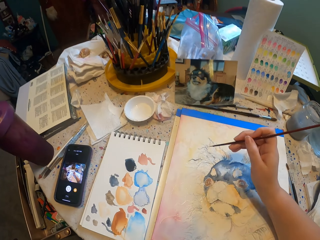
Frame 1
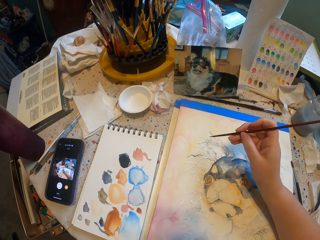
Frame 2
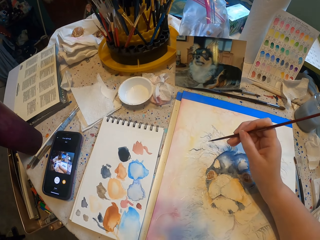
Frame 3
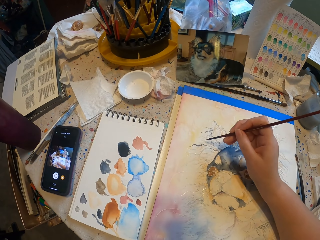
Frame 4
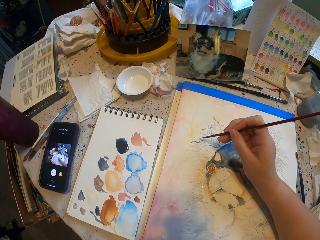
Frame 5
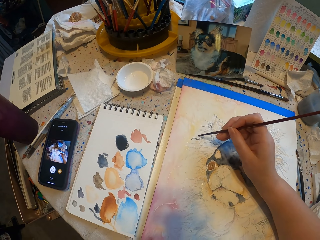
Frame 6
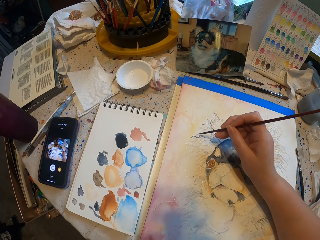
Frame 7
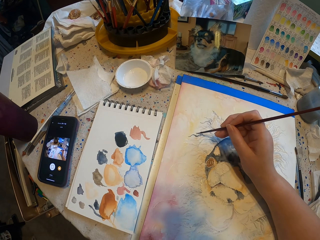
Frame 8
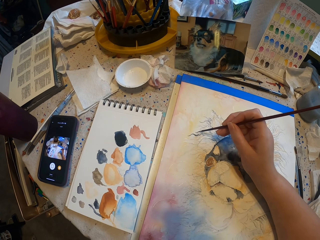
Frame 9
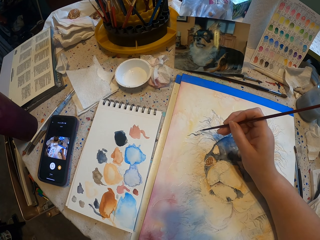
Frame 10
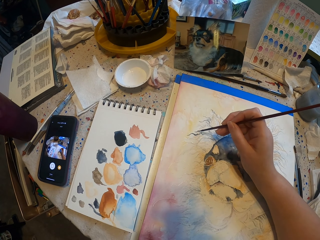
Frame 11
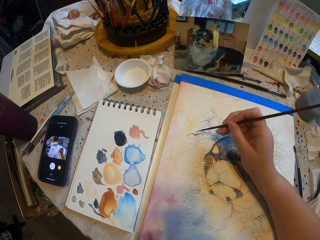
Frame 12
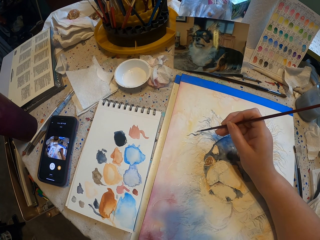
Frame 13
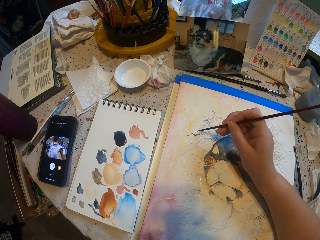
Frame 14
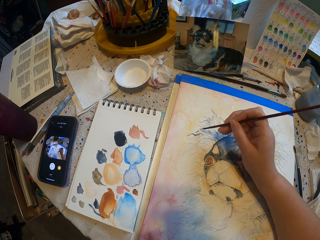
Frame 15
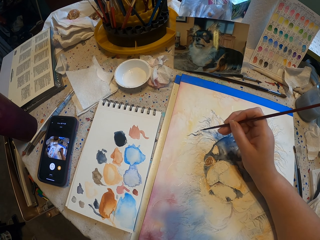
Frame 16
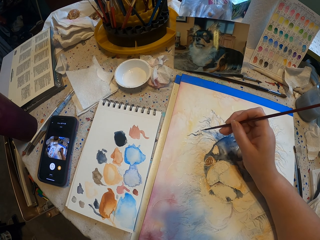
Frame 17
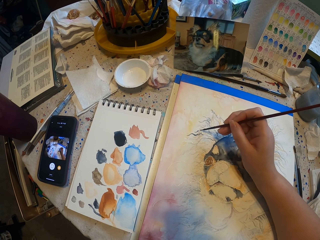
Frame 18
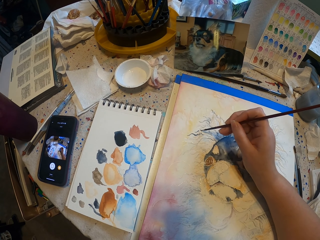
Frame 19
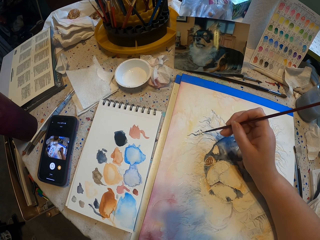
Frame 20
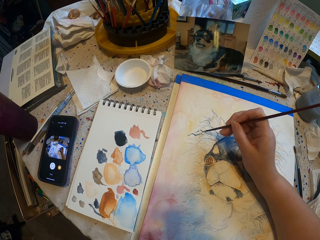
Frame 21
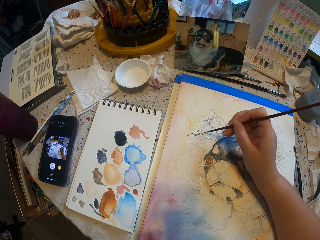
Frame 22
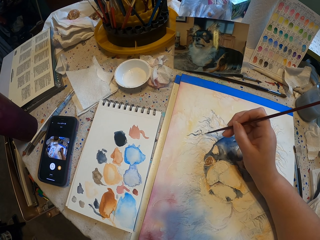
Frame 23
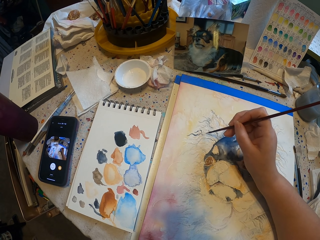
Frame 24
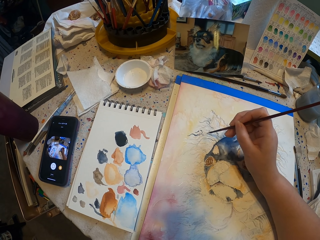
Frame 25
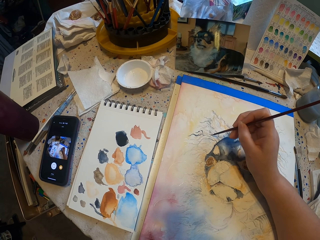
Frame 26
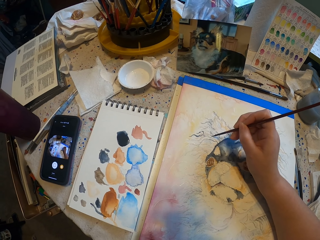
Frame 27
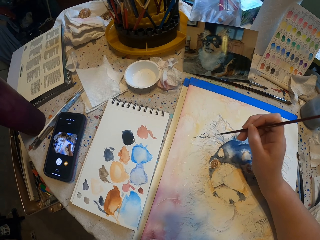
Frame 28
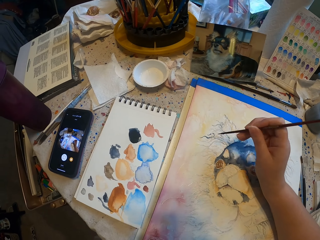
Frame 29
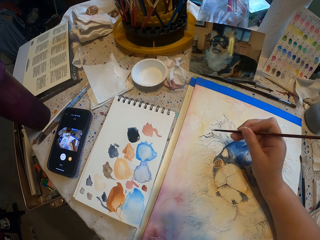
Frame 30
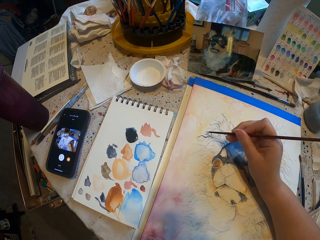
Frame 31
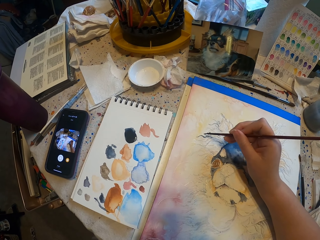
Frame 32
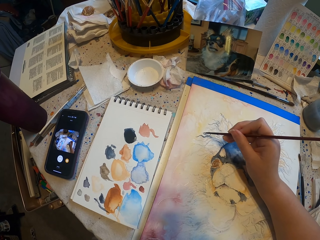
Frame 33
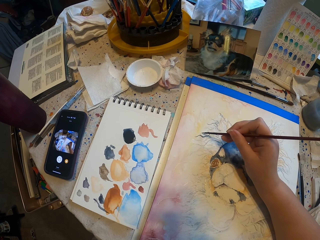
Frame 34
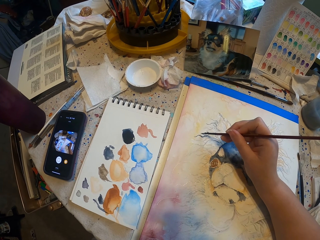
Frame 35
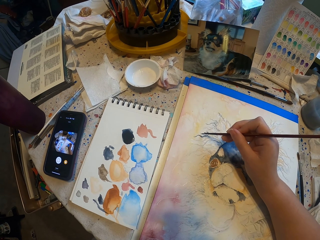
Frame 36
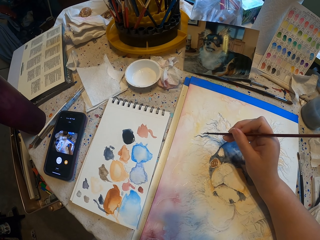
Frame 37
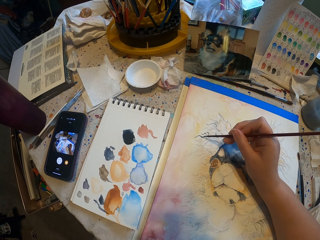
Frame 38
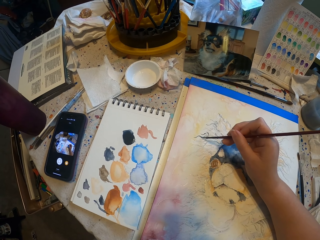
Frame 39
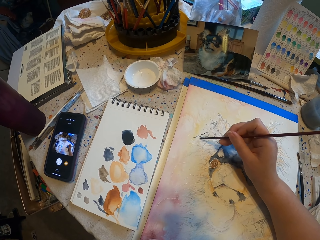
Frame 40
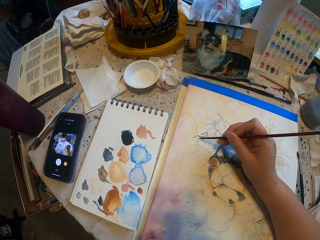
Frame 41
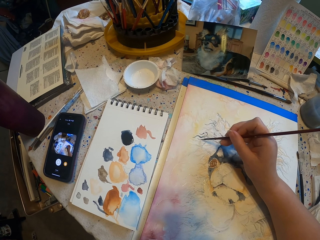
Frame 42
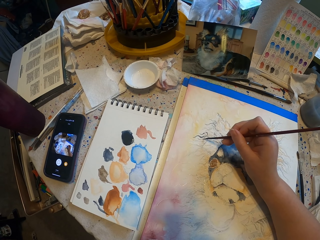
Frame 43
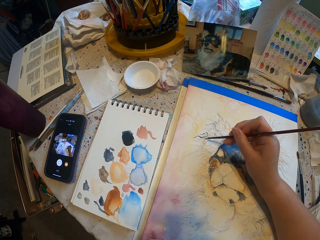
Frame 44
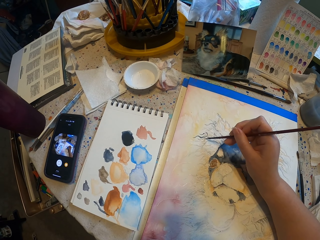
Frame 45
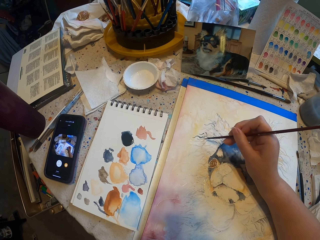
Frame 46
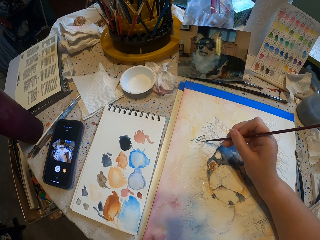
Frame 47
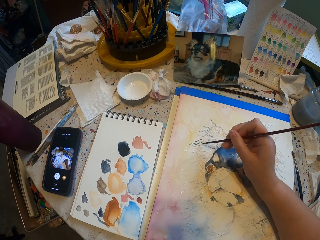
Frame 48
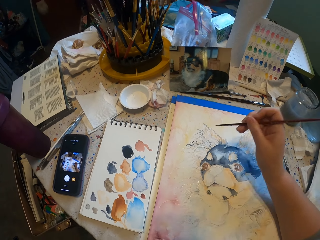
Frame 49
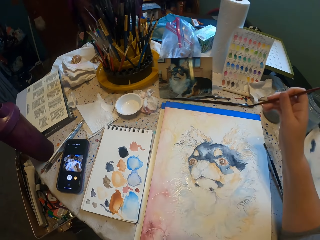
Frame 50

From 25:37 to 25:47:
The camera wearer paints the decoration with a paint brush.

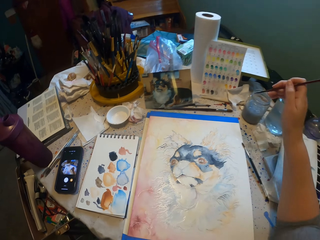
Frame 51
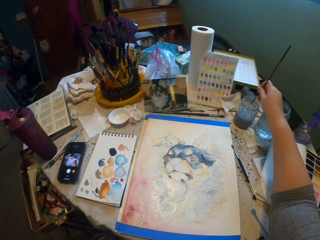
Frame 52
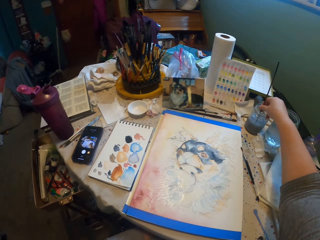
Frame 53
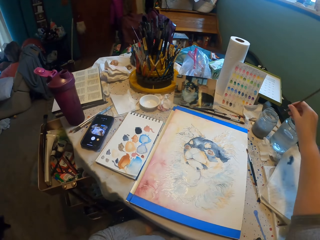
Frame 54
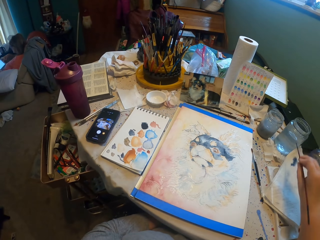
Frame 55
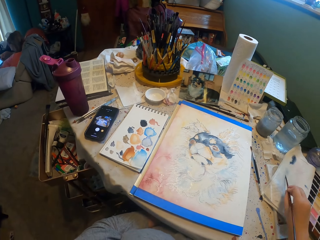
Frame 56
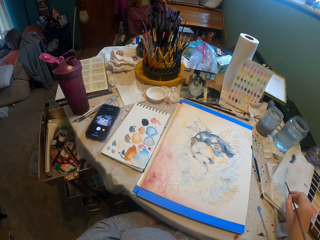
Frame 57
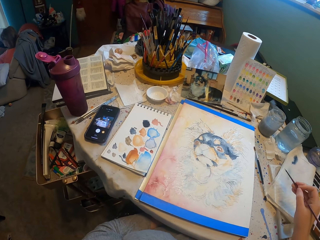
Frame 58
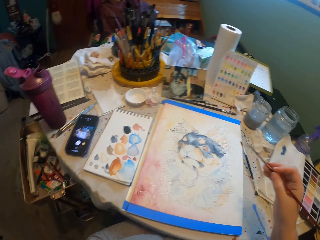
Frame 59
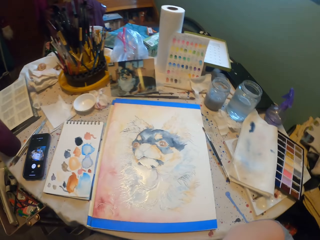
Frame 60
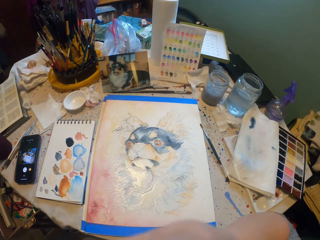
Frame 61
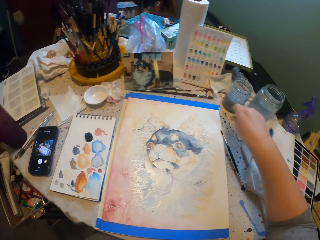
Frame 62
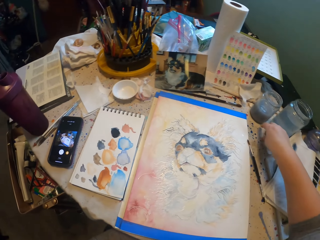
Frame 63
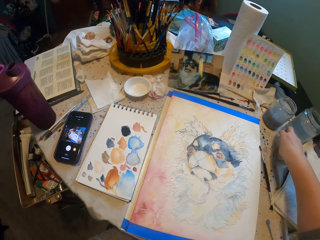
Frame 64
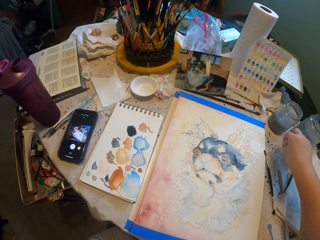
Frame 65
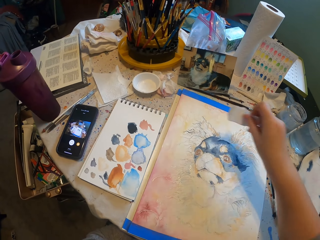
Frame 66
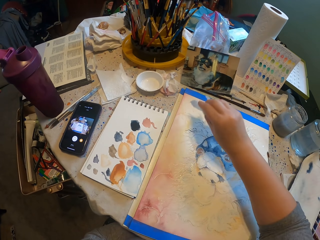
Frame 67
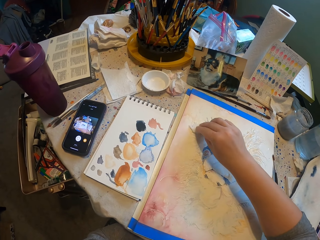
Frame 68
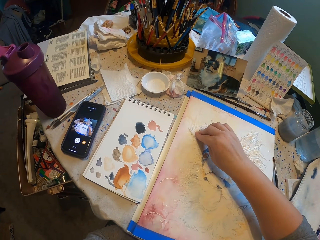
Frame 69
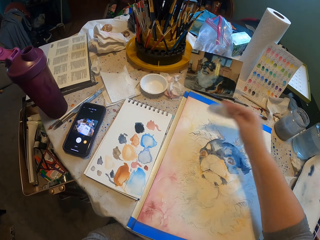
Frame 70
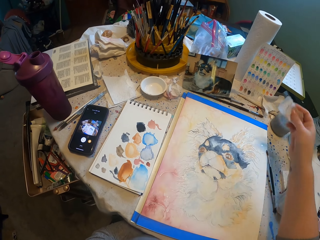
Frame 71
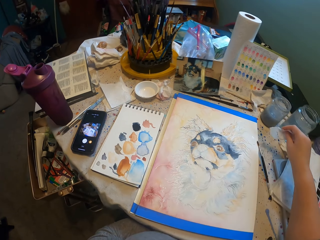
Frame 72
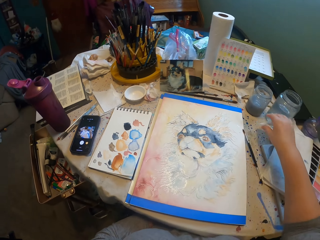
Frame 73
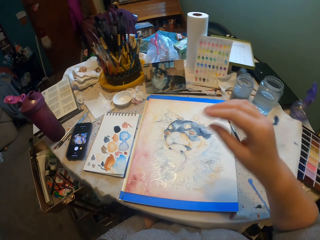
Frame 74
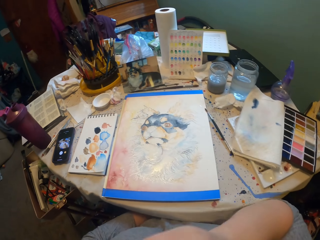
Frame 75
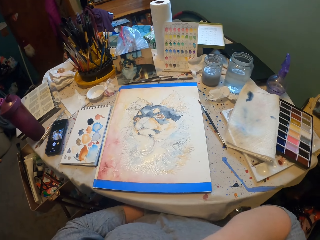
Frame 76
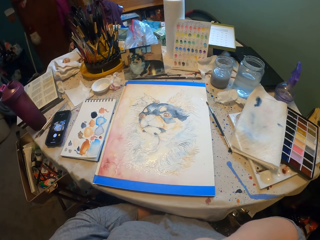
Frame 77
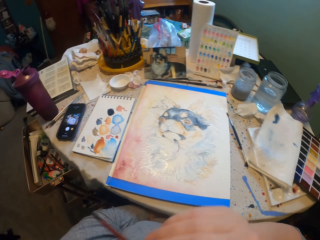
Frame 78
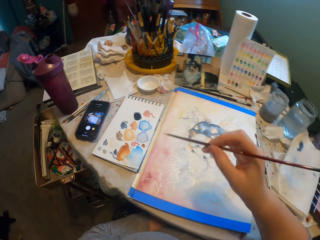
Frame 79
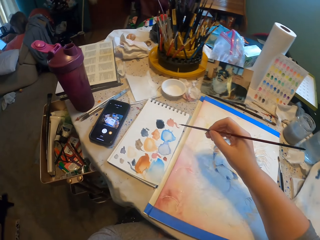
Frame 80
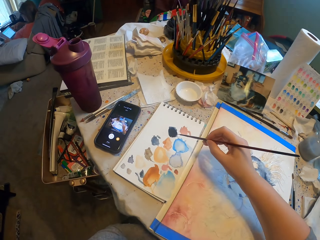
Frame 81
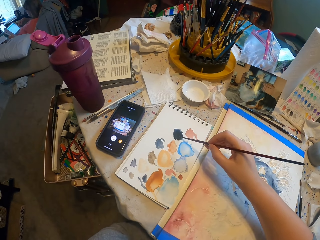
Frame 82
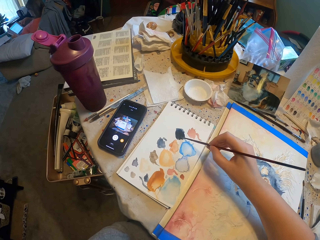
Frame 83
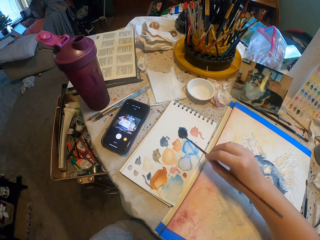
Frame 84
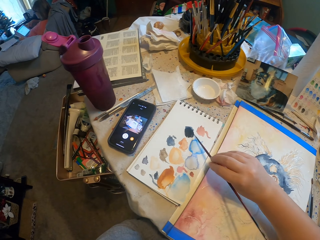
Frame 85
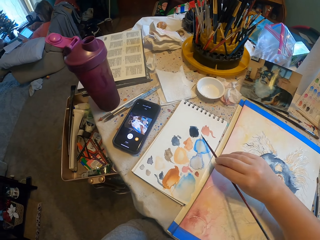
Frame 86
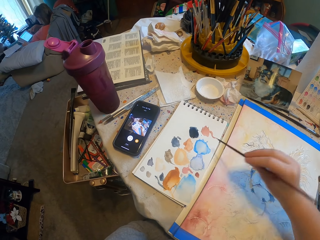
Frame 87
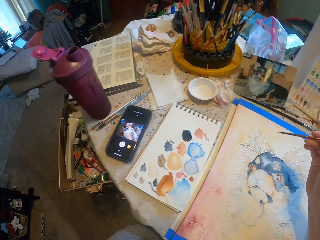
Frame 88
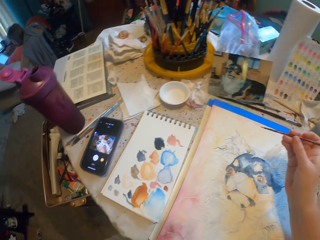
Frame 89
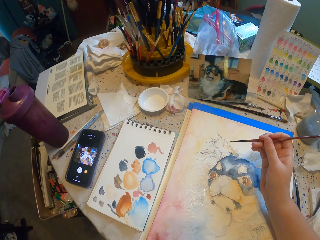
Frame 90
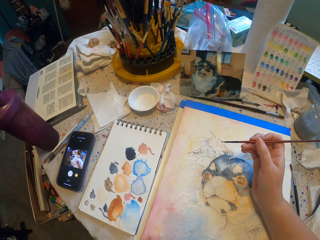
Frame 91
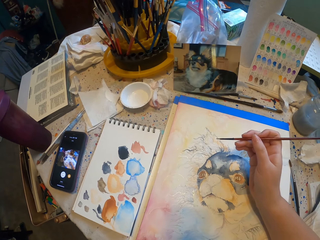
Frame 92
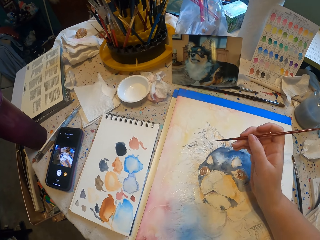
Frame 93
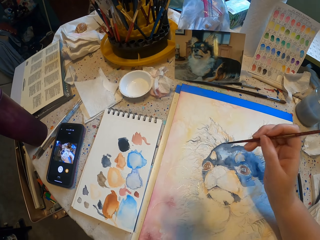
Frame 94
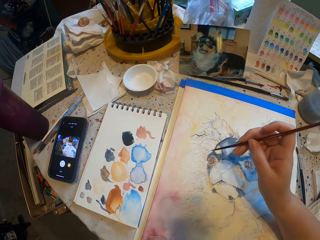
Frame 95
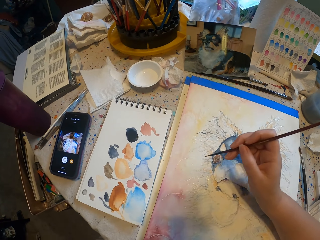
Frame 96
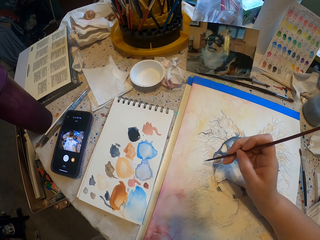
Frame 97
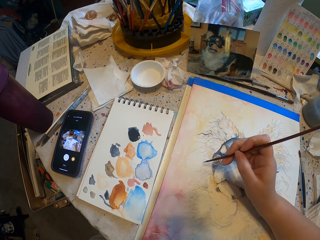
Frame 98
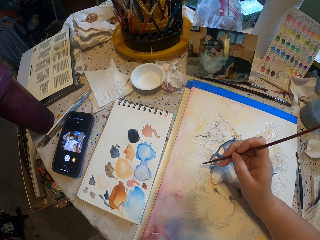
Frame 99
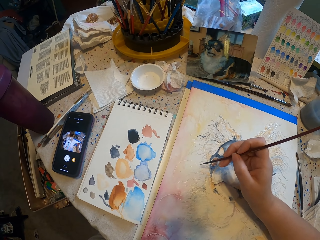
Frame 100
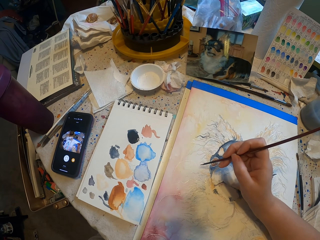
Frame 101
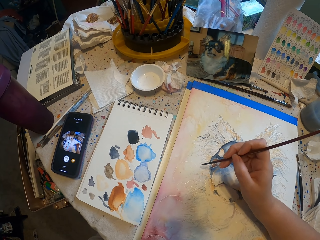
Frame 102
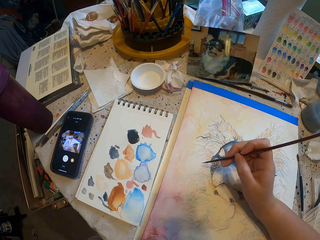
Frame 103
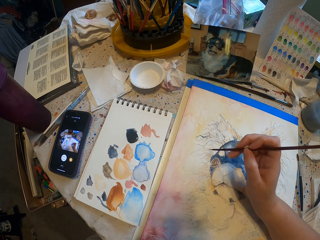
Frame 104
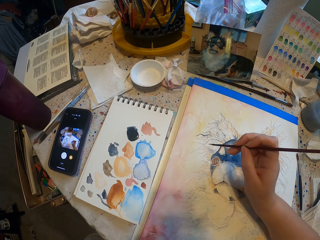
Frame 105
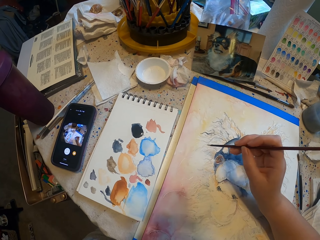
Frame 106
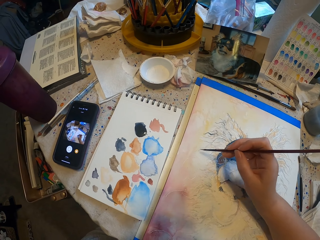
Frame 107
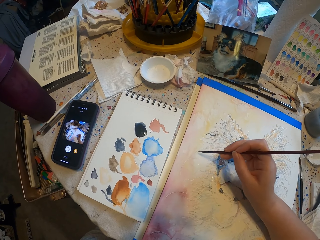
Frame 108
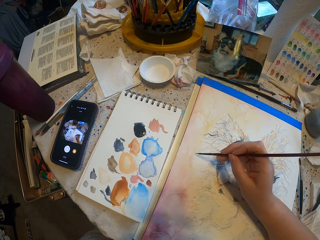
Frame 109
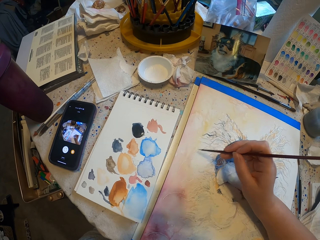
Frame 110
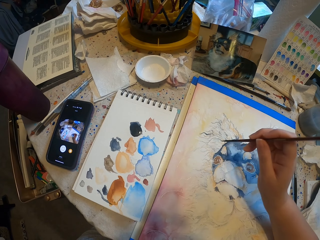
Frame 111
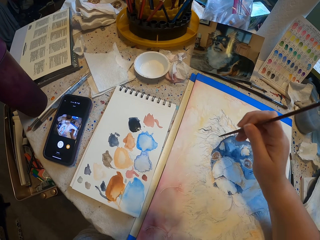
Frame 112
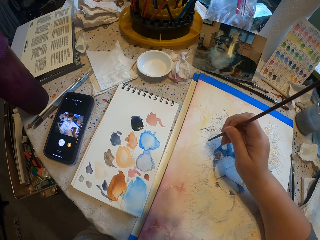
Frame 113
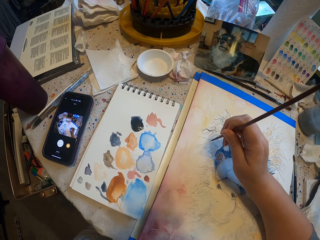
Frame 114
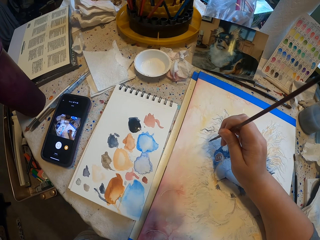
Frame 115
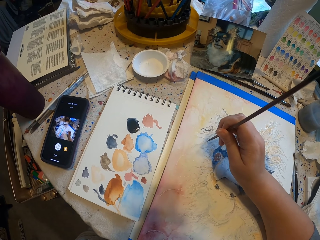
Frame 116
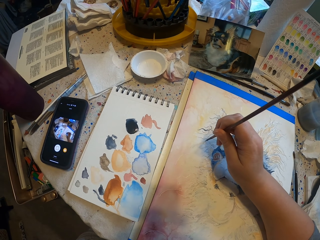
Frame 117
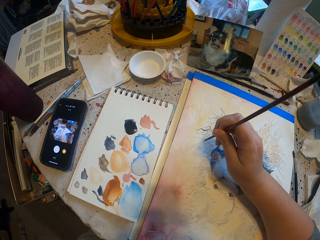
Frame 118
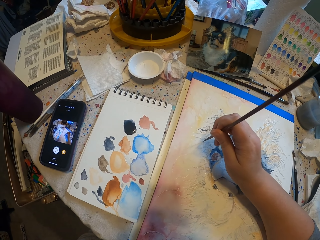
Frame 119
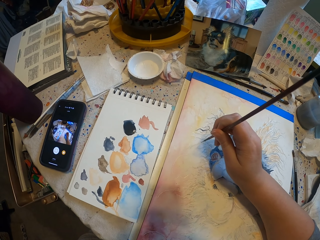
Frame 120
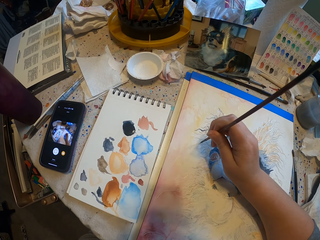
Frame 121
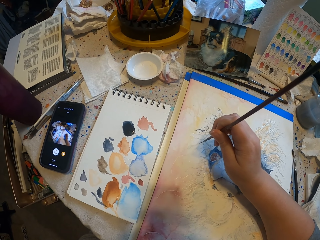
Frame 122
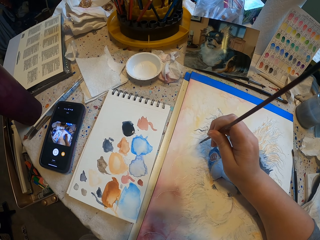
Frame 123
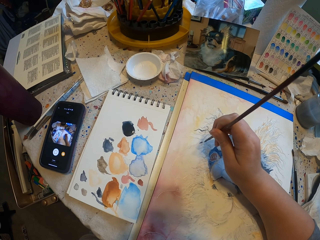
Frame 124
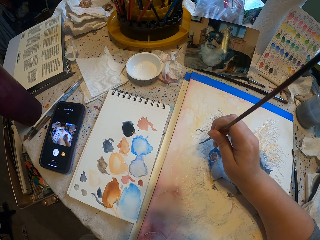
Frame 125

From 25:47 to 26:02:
The camera wearer dips the paint brush in the water. They rub the brush on the paper. They hold the brush with the left hand. They pick the wipe paper. They remove the excess paint from the art or decoration. They put the wipe paper on the table. They lift the hand. They hold the brush. They pick paint with the paint brush and rub the brush on the book. They hold the brush. They paint the decoration with the paint brush.
